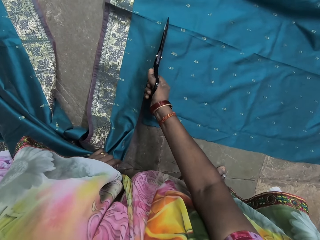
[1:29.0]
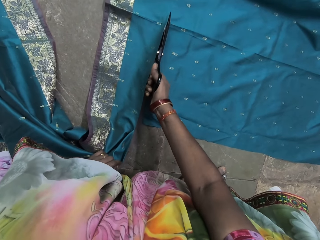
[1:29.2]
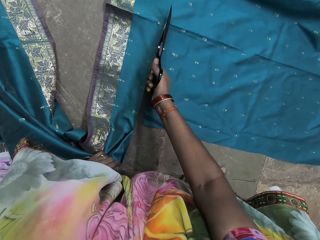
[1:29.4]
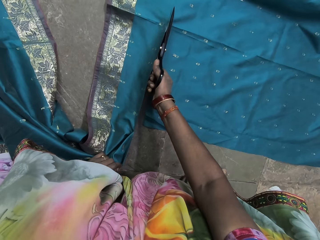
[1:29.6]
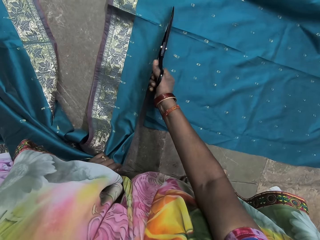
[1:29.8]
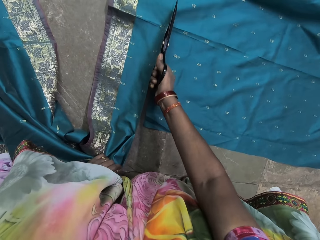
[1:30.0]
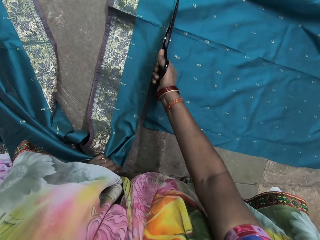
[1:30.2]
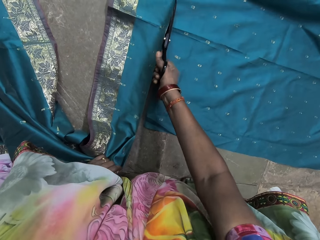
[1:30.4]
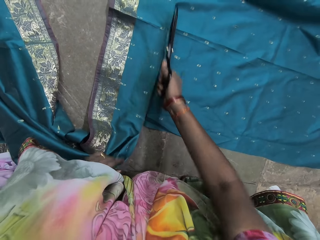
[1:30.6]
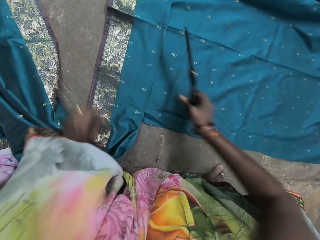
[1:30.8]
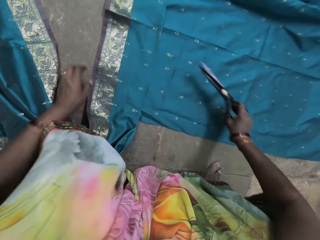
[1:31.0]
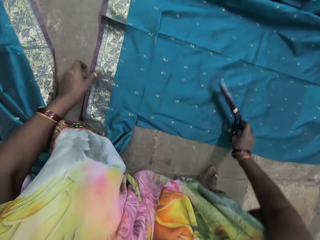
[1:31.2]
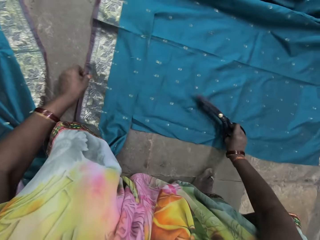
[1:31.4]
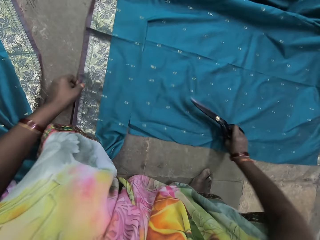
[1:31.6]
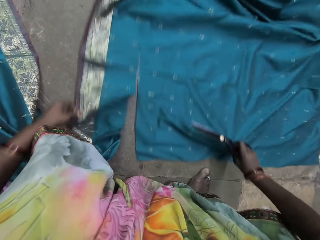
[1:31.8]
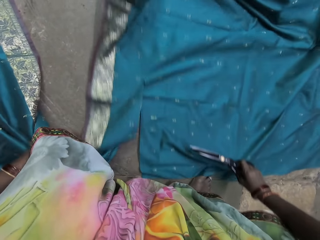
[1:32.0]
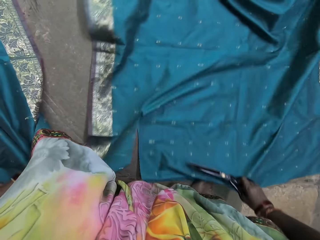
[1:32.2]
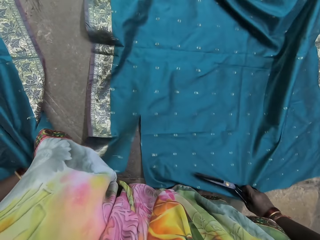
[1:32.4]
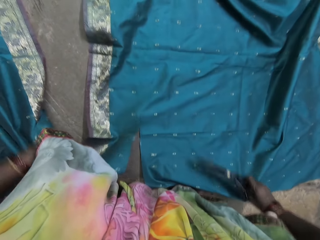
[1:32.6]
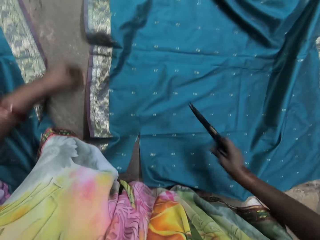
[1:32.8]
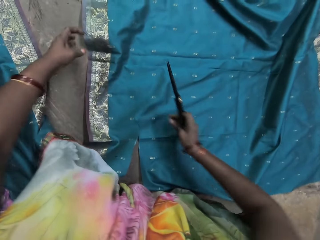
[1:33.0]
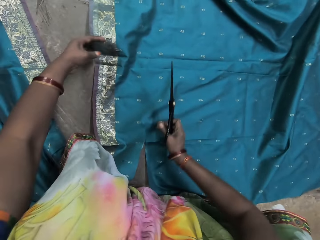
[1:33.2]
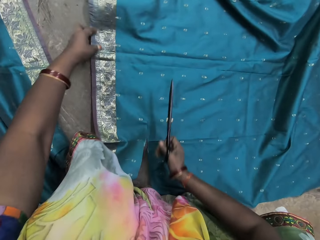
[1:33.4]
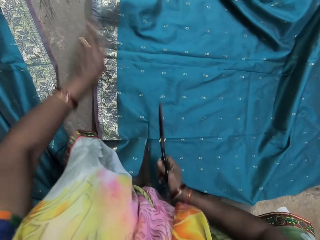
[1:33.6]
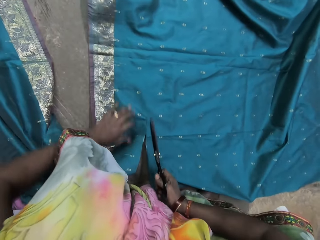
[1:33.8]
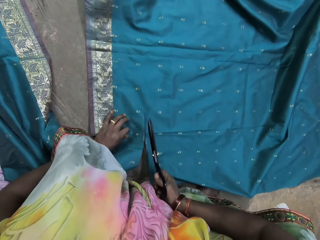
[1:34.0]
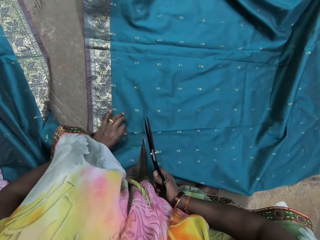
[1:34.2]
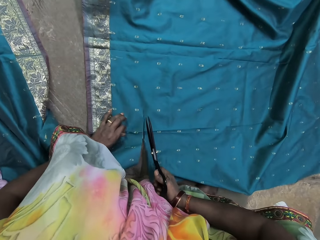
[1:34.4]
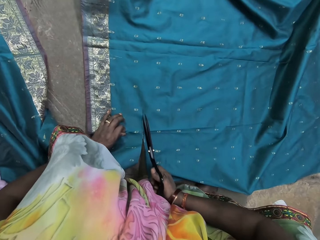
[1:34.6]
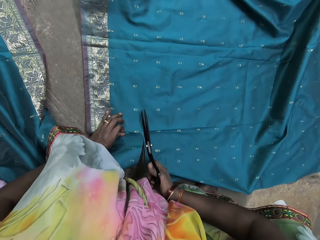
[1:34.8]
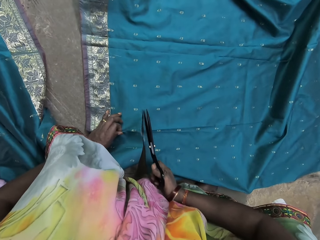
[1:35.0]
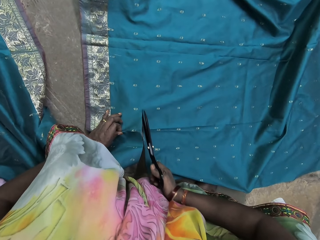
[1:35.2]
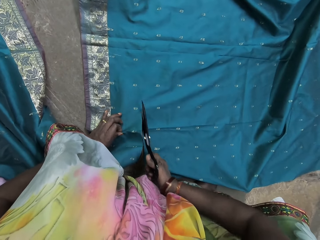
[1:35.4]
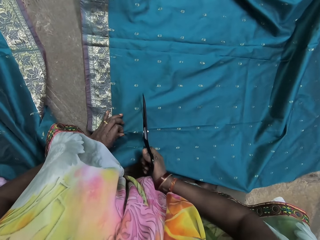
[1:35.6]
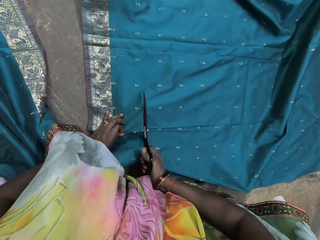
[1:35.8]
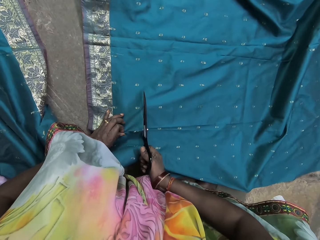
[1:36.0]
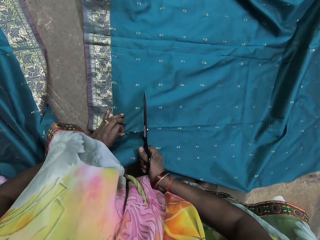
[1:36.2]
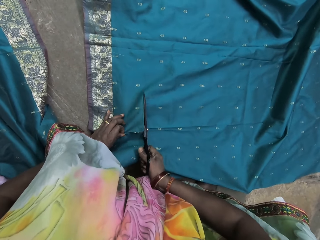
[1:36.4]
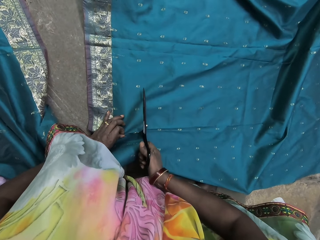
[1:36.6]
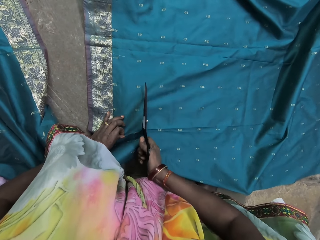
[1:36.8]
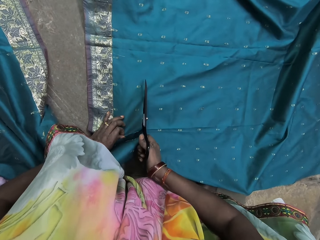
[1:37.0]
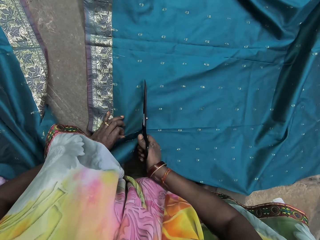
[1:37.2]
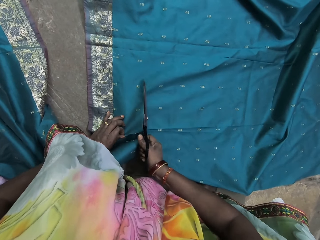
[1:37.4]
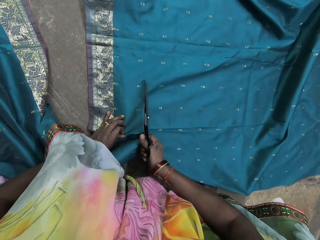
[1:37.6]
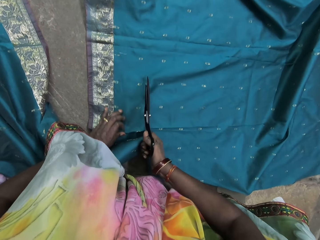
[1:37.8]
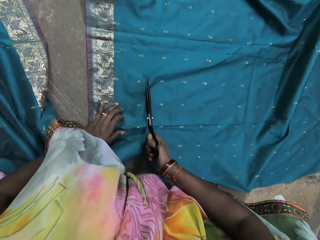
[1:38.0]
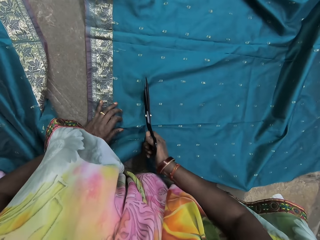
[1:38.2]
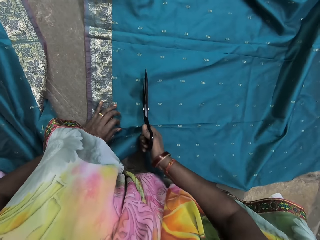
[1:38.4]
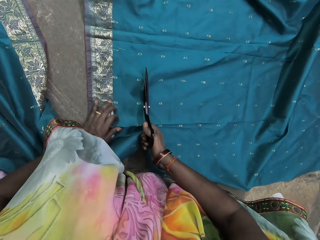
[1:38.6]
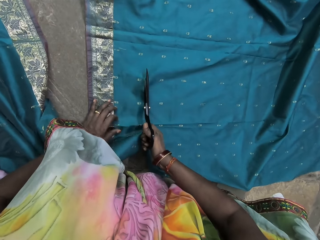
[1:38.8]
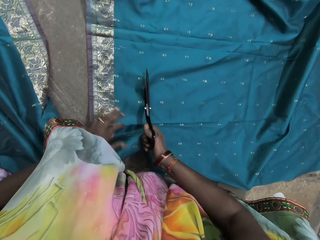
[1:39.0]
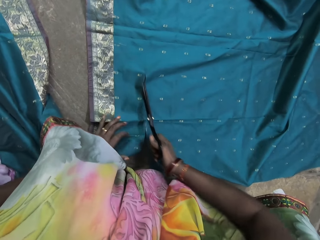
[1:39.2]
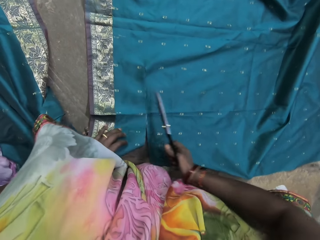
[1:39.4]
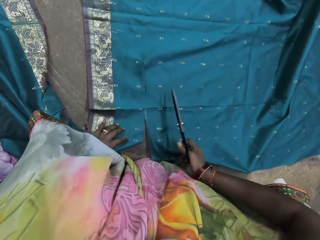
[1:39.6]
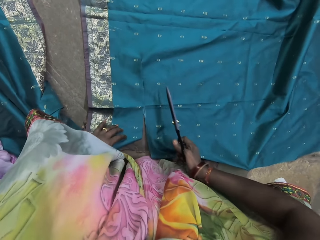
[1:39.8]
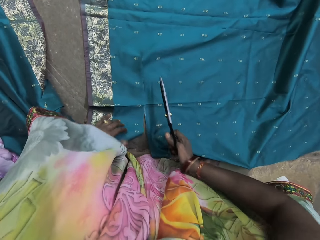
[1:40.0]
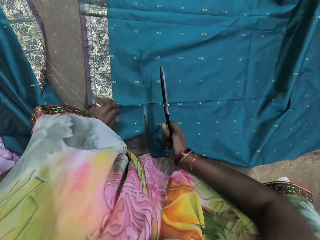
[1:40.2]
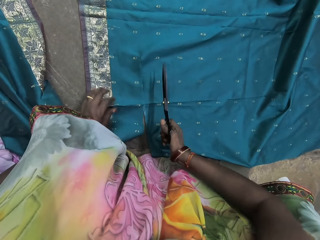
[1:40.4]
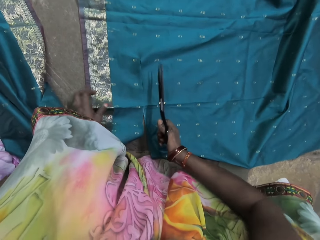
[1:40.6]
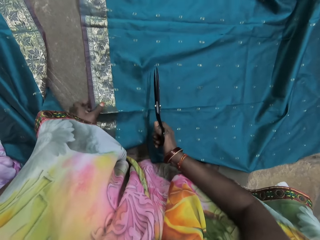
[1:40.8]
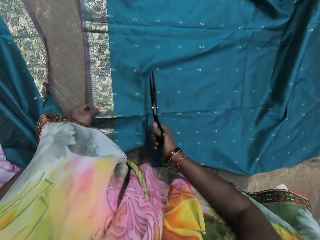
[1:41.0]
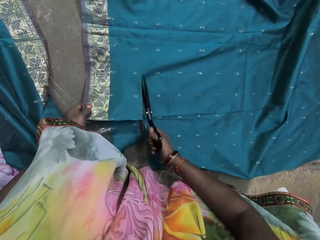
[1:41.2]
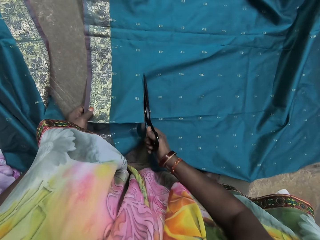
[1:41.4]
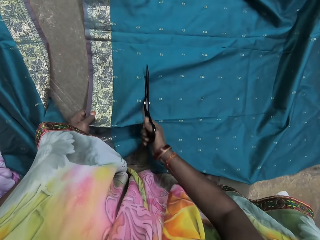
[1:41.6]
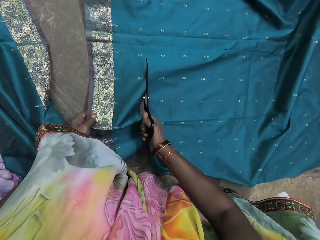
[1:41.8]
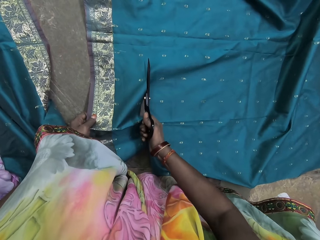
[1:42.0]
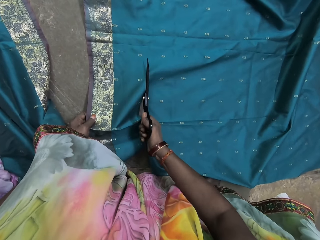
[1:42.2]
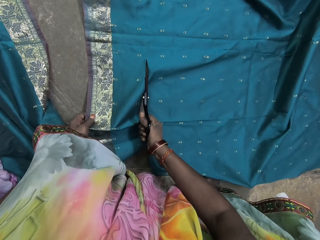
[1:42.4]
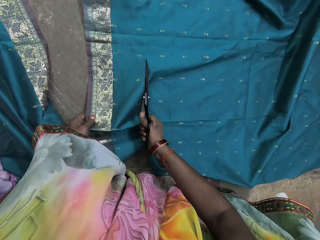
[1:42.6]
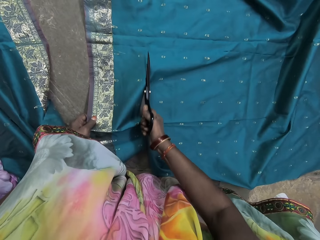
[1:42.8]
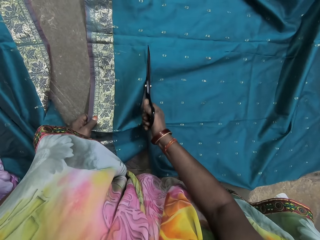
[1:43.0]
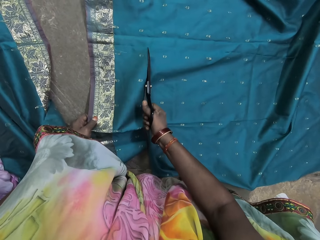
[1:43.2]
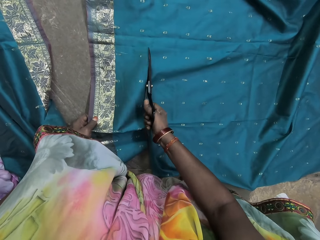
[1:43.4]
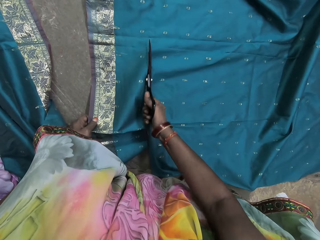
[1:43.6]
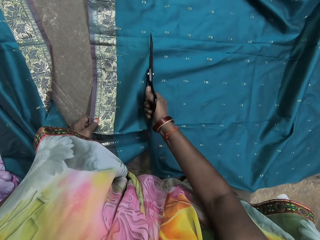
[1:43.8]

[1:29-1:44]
The camera wearer moves the green cloth on the floor with both hands. She pulls the cloth. She moves the green cloth on the floor with her left hand. She cuts the green cloth with the scissors in her right hand. She holds the green cloth with her left hand.

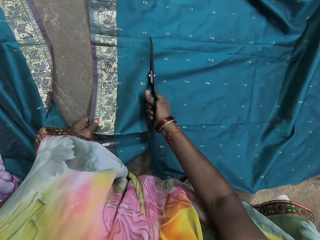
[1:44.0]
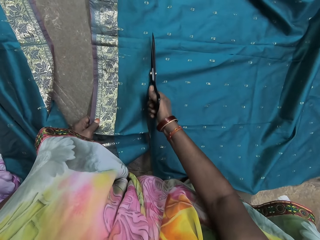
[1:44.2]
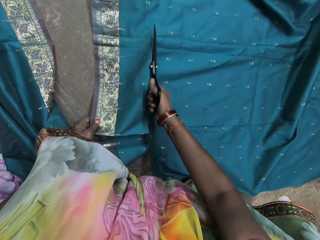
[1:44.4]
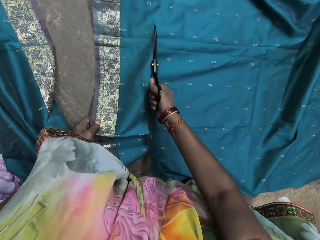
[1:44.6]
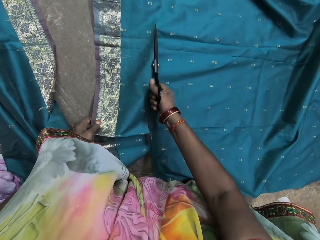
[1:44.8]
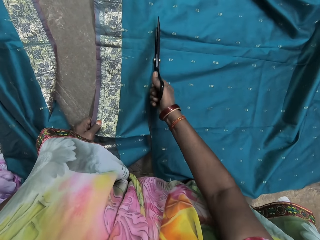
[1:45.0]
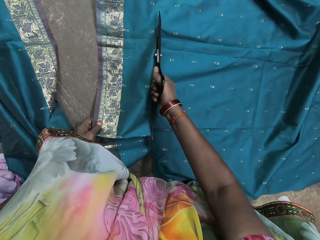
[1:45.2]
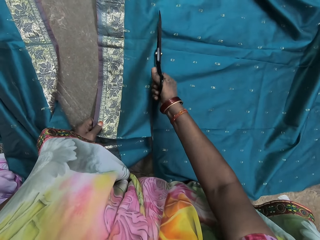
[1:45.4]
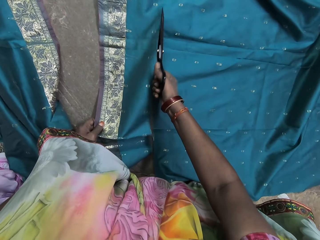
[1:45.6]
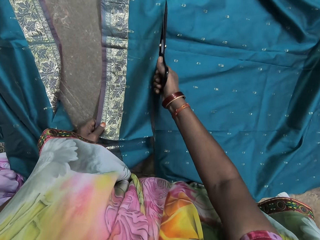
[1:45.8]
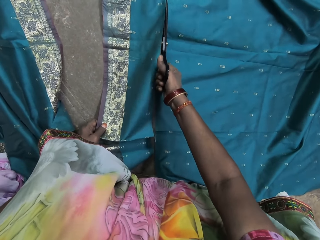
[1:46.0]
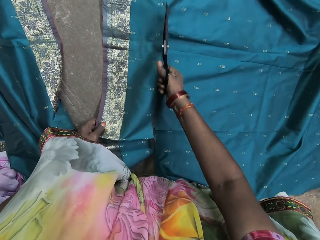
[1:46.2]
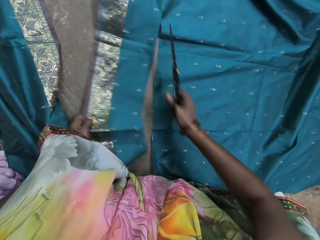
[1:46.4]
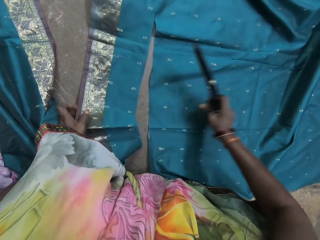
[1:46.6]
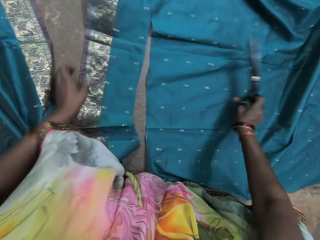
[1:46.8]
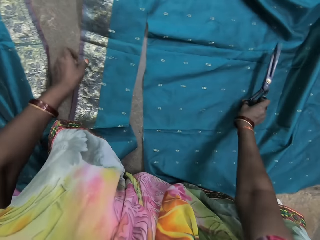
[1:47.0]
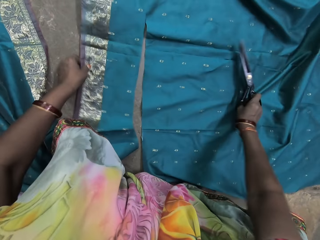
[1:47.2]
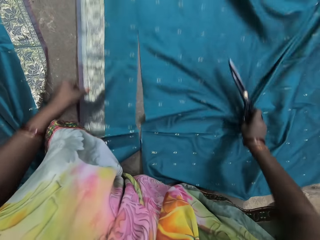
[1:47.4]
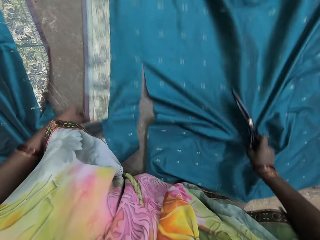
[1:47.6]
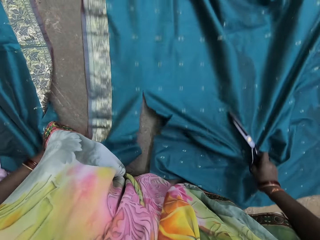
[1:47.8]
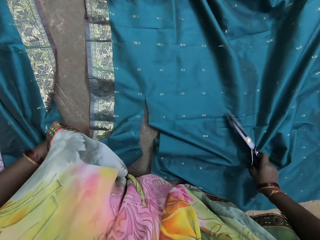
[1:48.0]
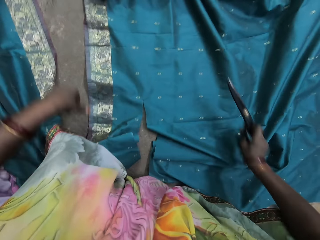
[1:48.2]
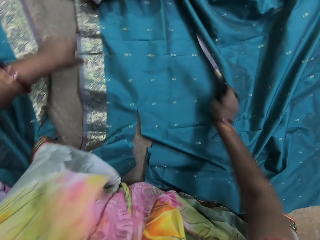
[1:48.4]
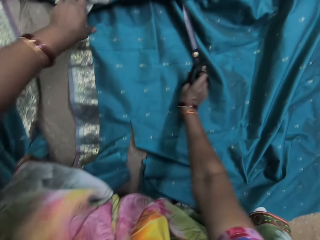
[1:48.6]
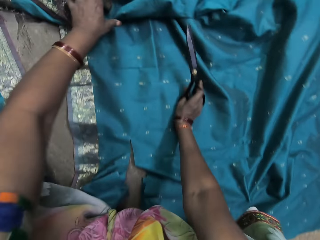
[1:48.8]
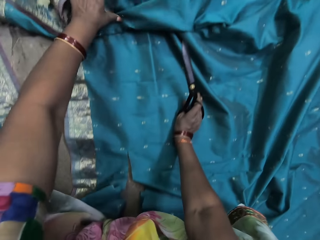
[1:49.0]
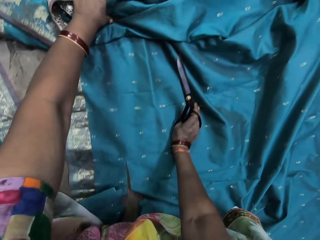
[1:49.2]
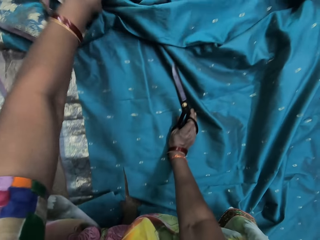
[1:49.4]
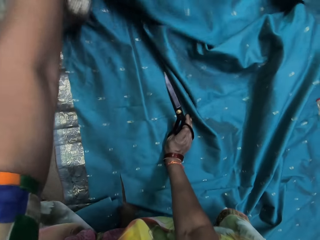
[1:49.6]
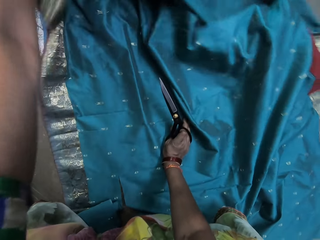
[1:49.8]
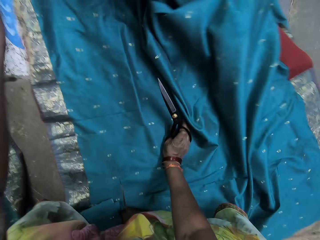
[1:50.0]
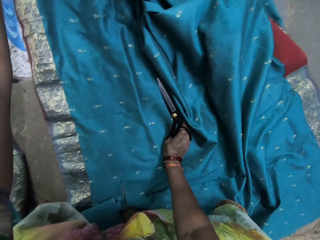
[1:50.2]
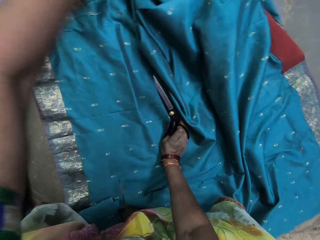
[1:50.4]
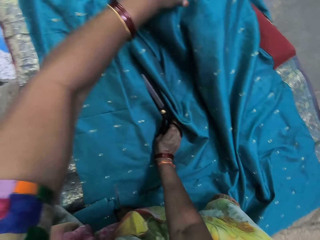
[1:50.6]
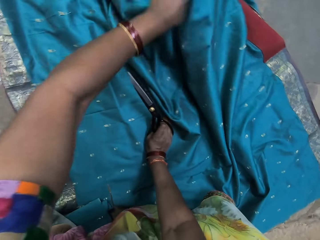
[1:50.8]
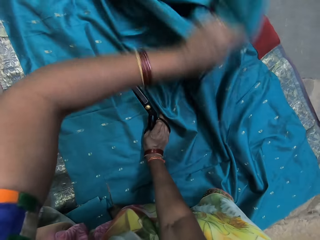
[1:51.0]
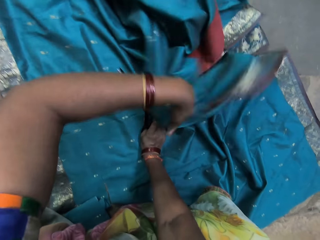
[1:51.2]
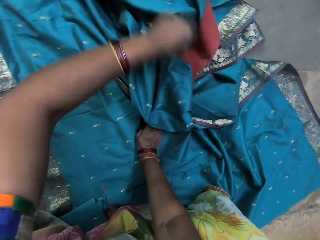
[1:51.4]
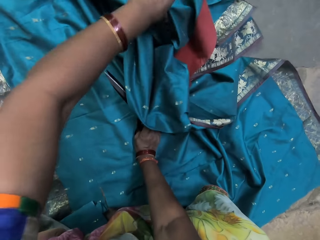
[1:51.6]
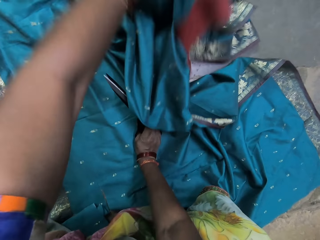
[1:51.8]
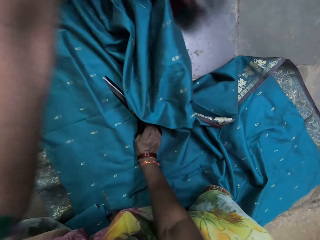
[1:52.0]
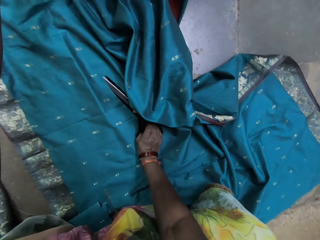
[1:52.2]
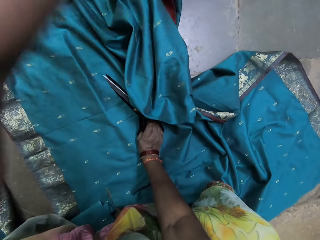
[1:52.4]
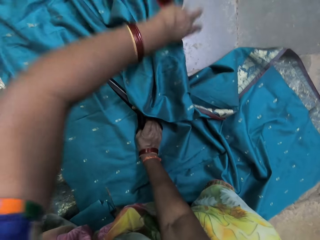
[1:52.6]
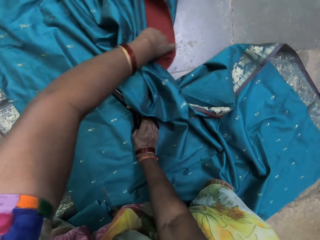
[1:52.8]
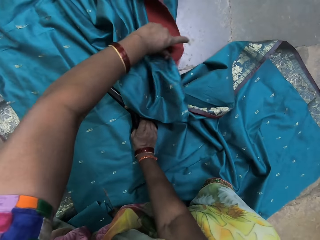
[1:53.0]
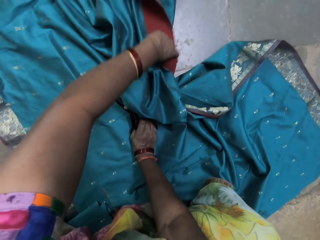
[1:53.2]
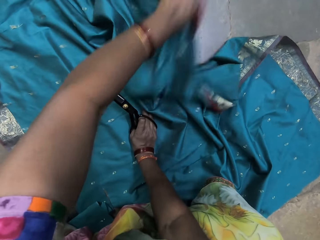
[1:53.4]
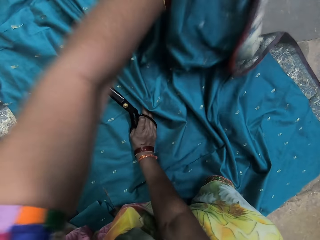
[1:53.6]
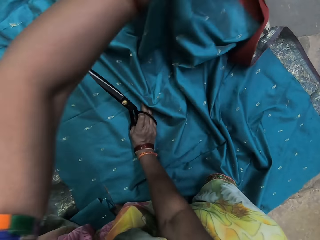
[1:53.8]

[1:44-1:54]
The camera wearer moves the green cloth on the floor with both hands. She pulls the cloth. She moves the green cloth on the floor with her left hand. She spreads the cloth.
